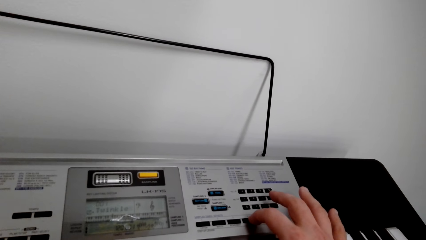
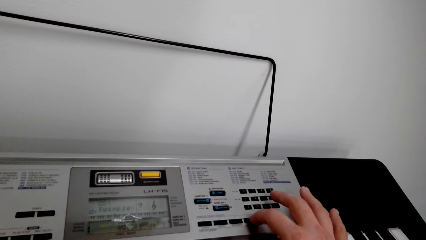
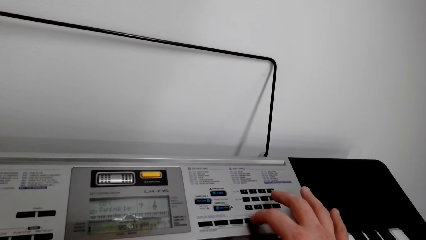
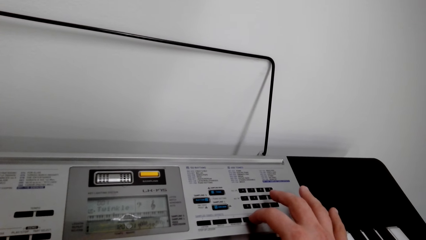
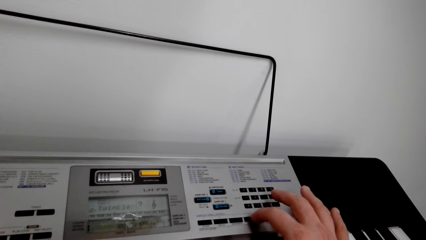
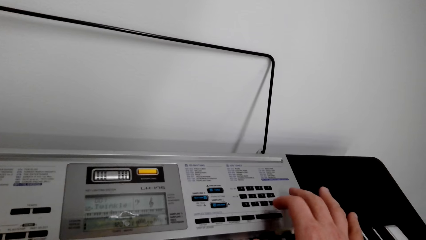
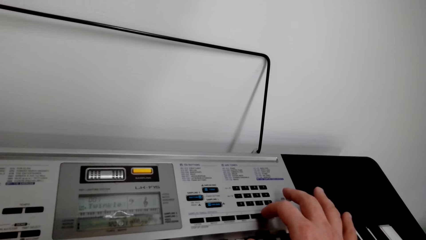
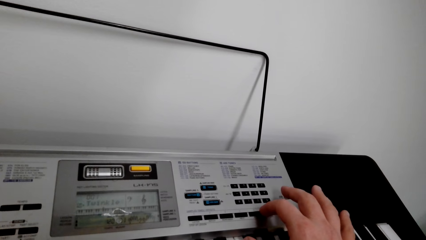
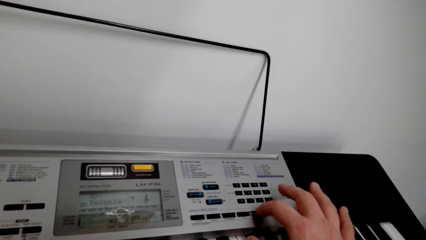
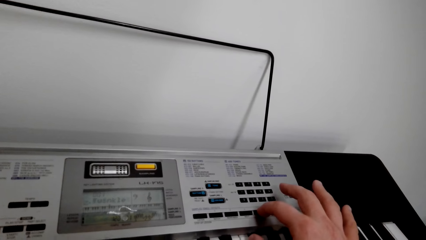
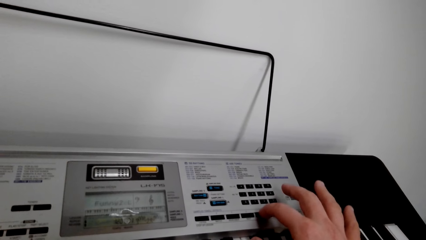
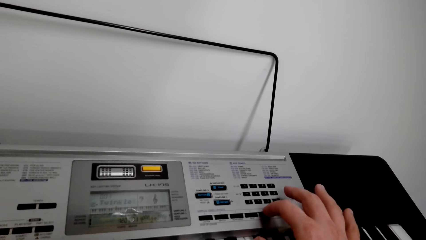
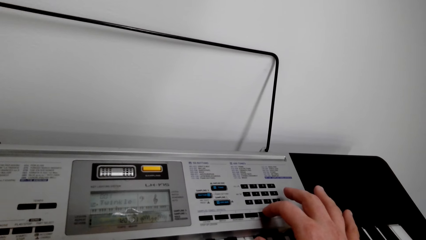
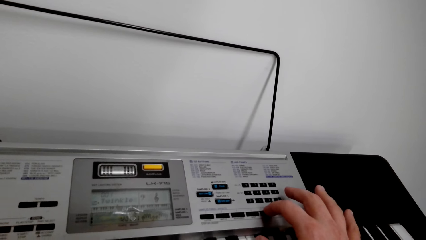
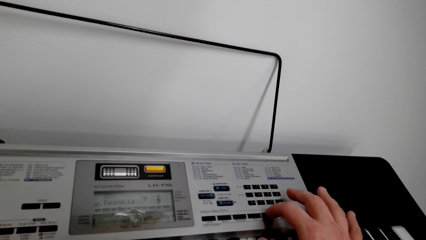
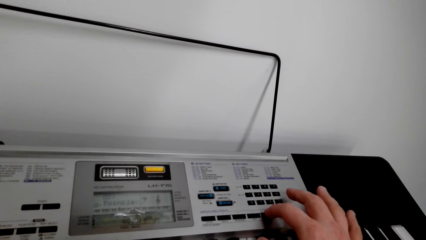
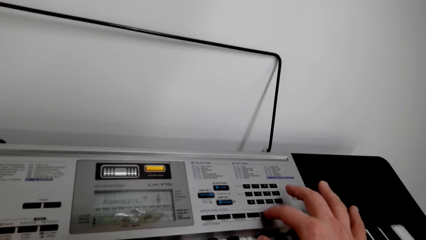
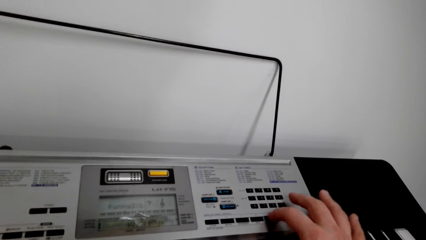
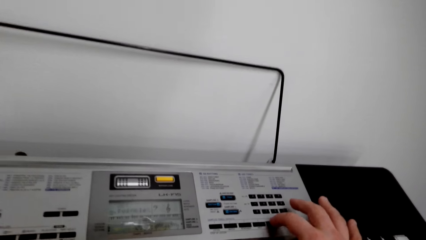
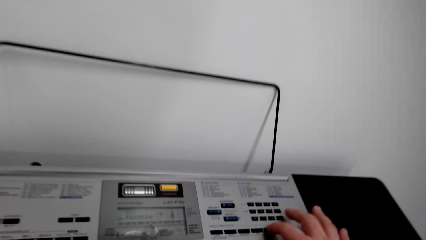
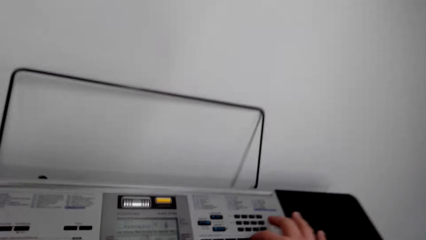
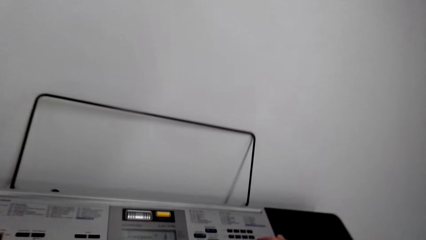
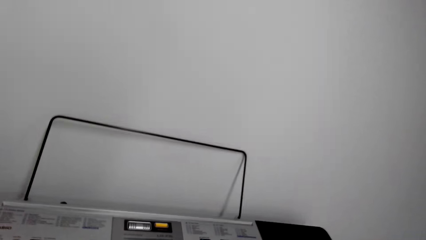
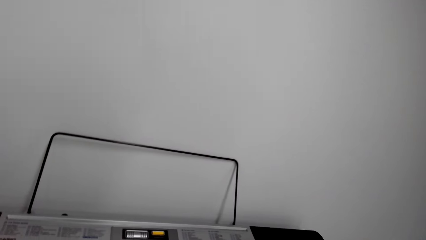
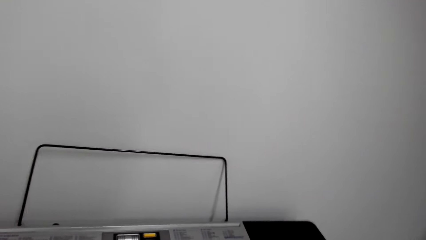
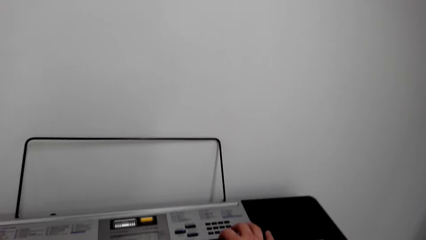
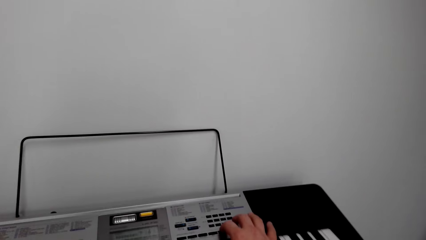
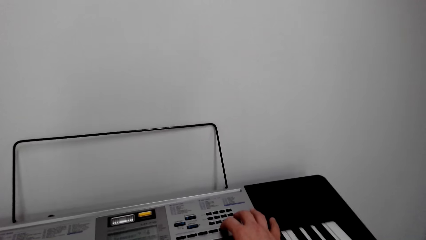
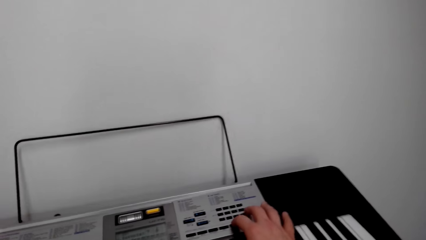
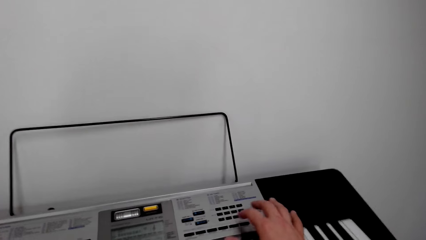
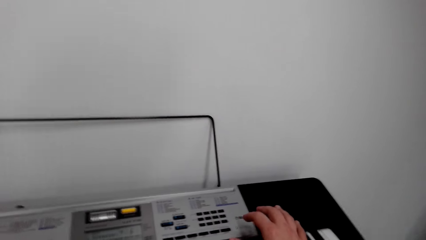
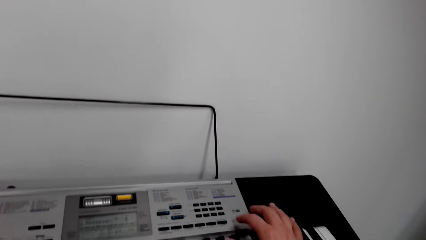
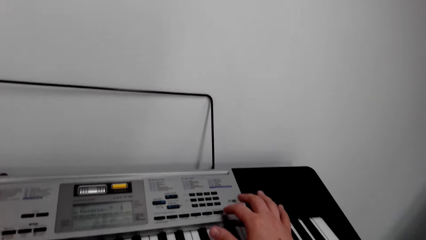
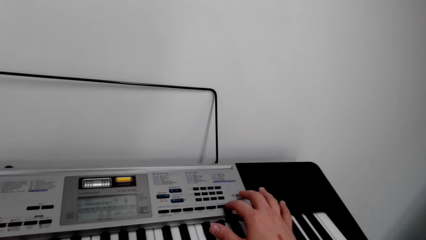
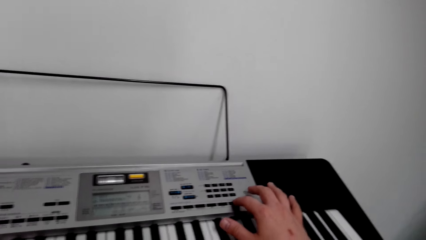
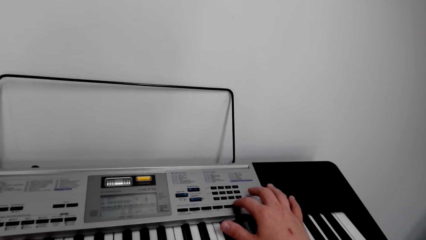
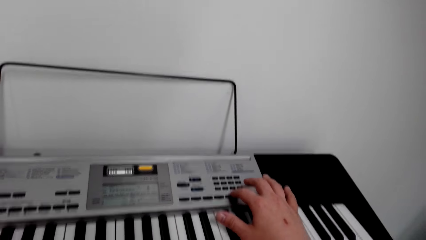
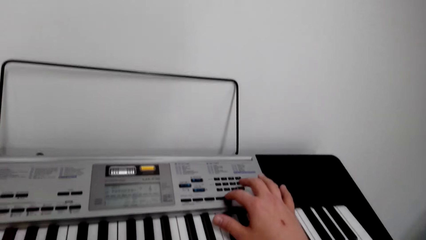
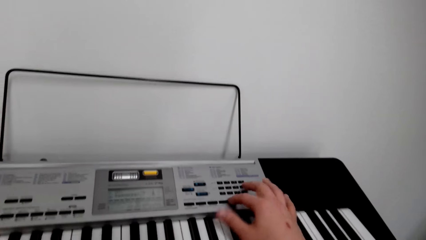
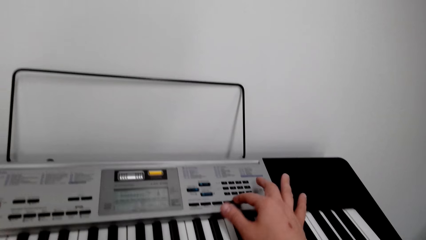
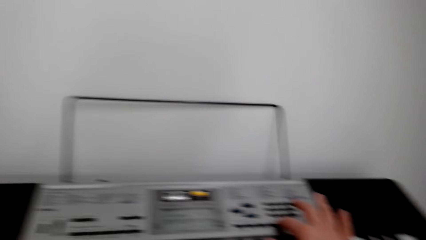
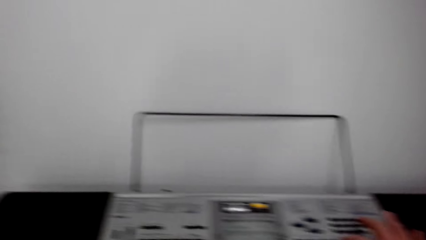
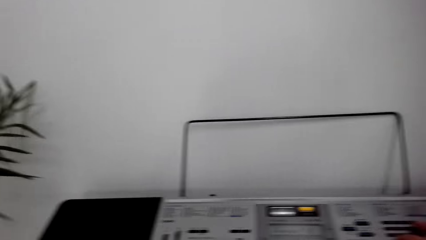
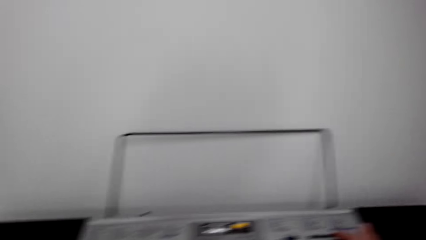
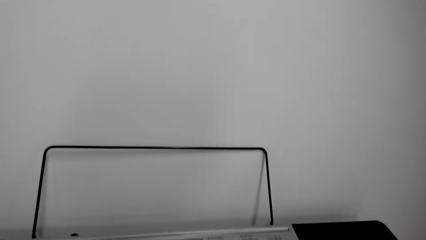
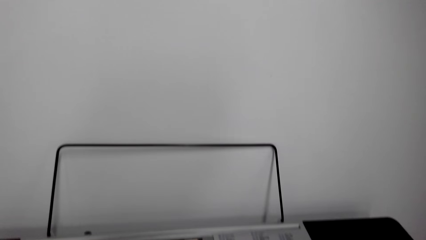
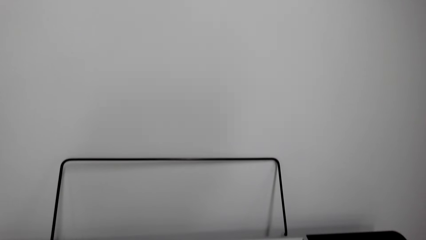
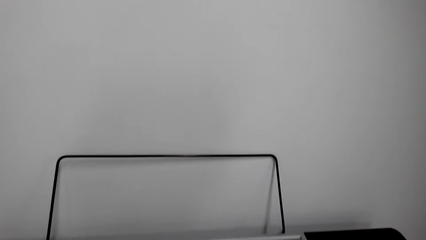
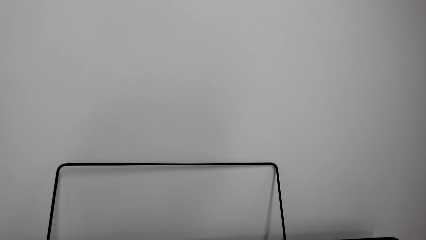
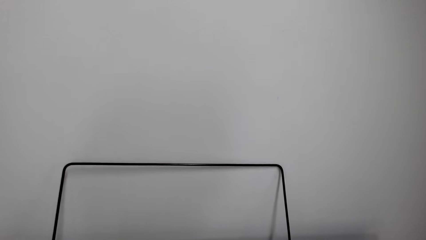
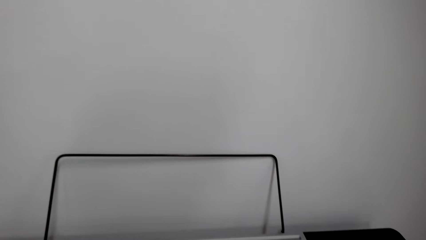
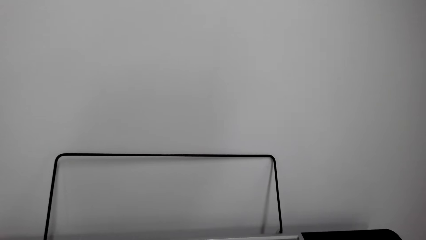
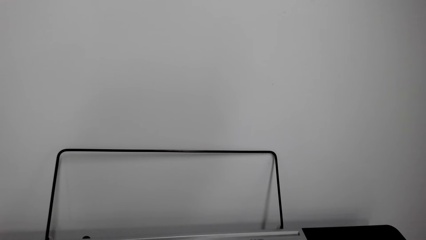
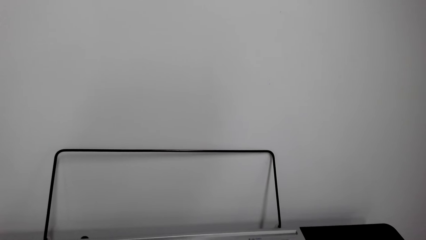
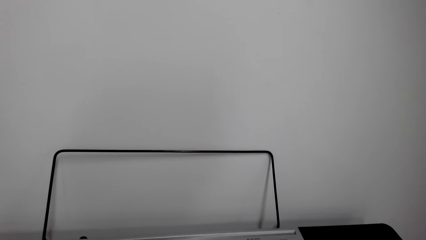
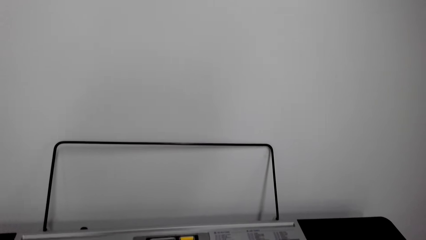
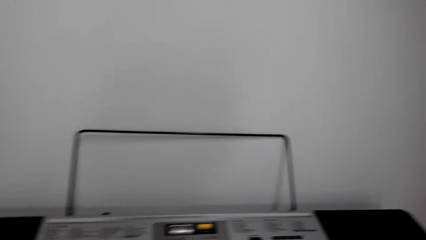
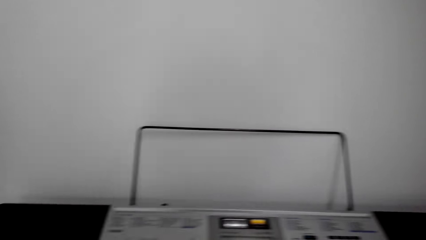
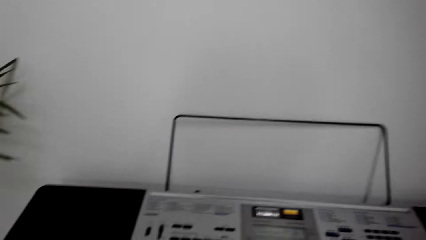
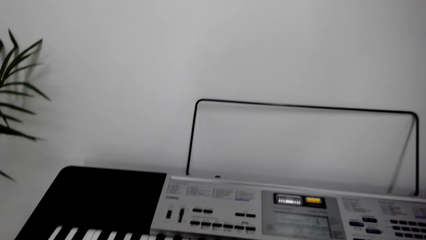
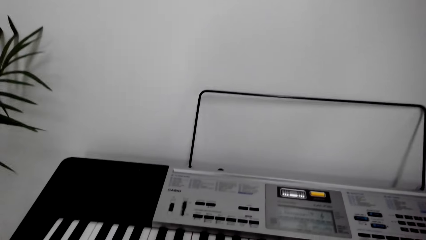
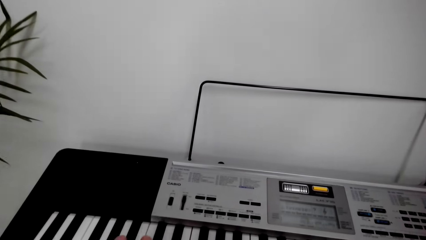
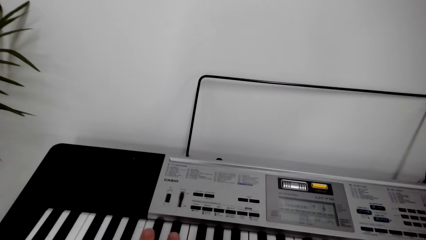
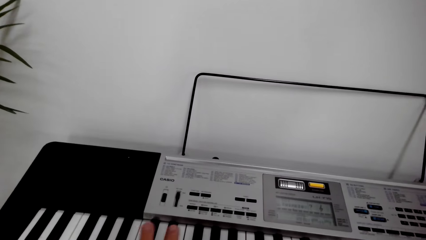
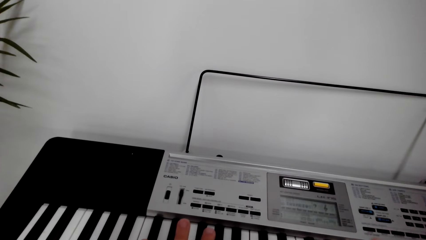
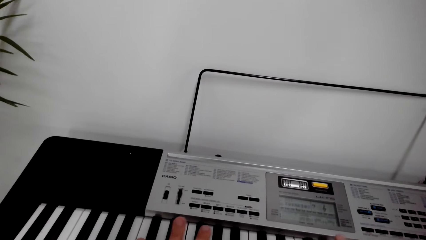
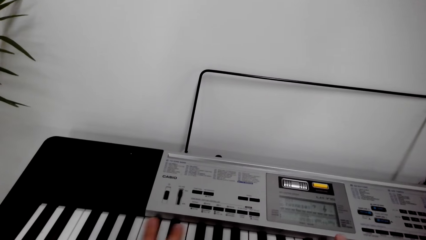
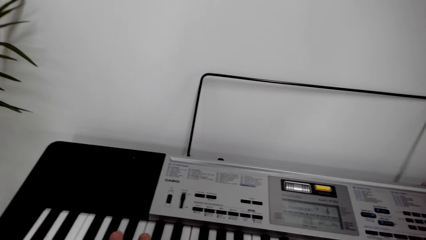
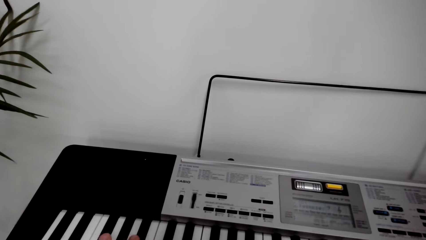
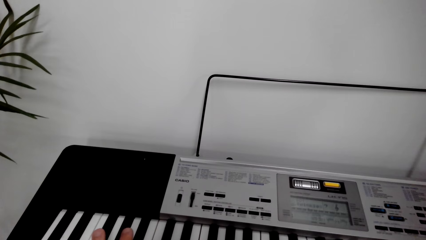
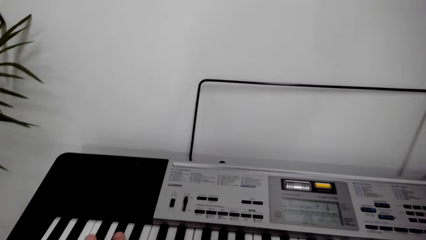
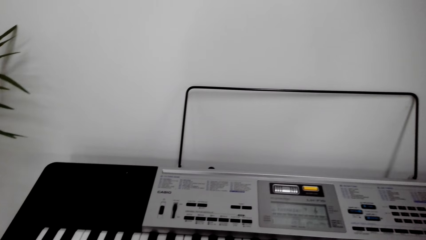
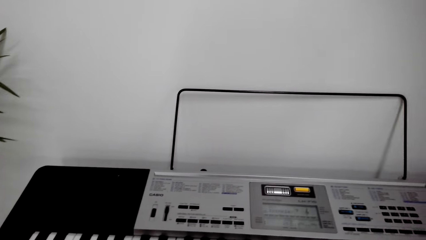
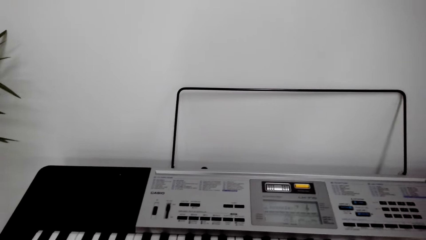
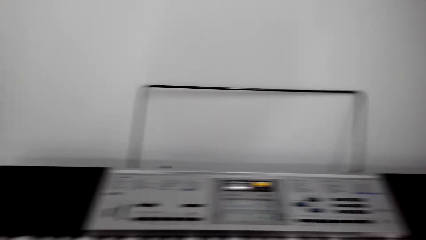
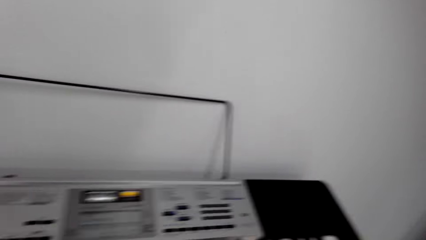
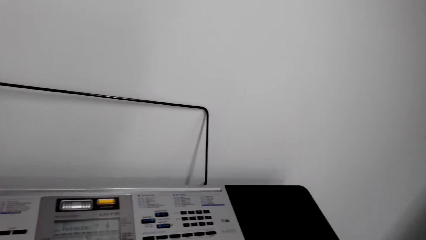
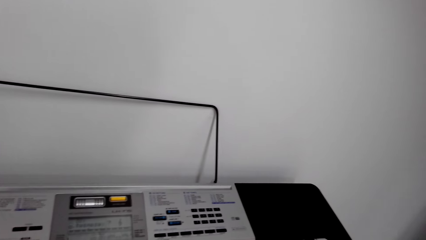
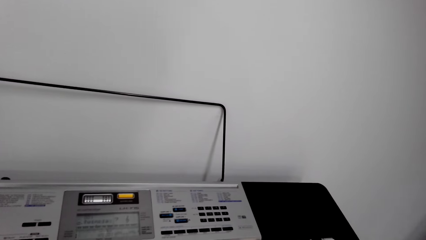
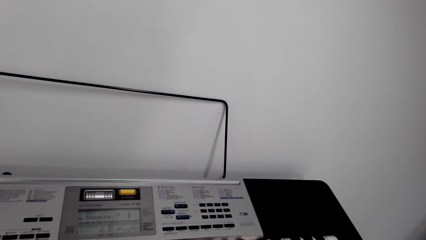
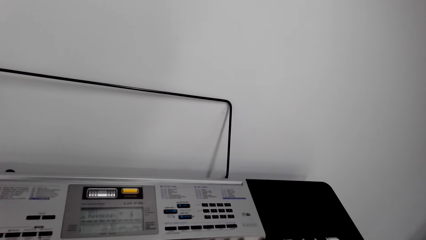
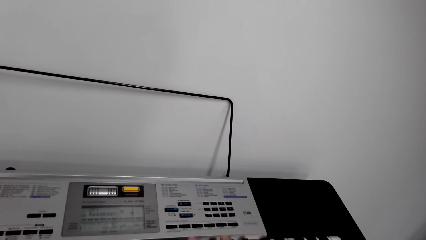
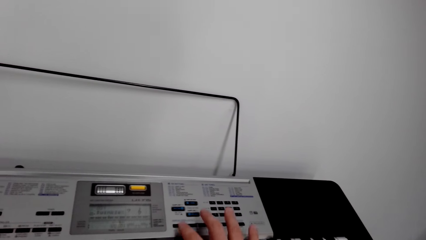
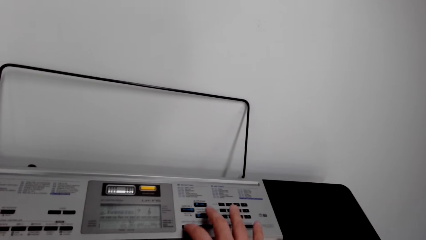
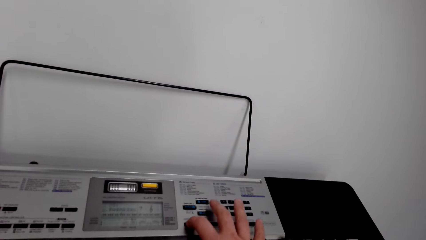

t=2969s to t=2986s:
The camera wearer moves back from the piano. They adjust keys on the piano. They play the piano. They look around the room. They play the piano.
